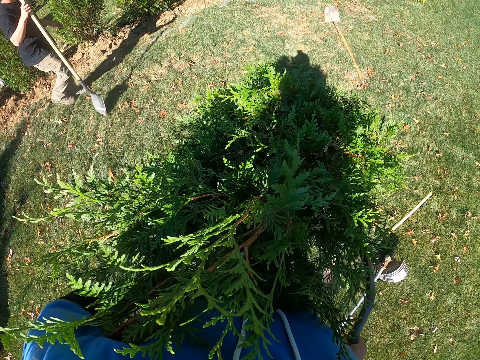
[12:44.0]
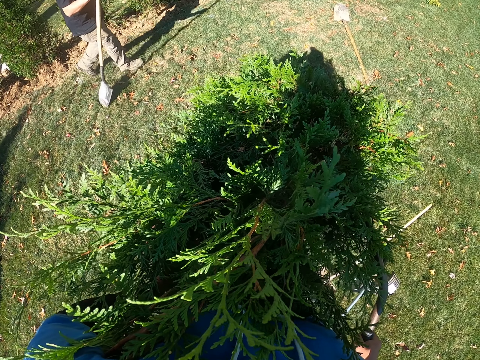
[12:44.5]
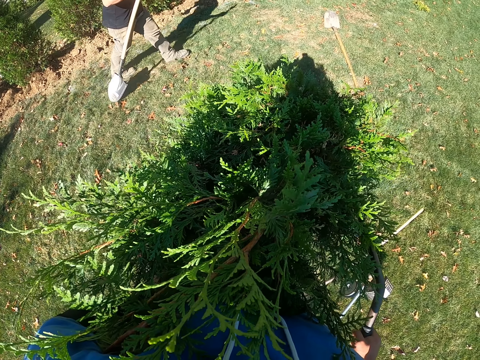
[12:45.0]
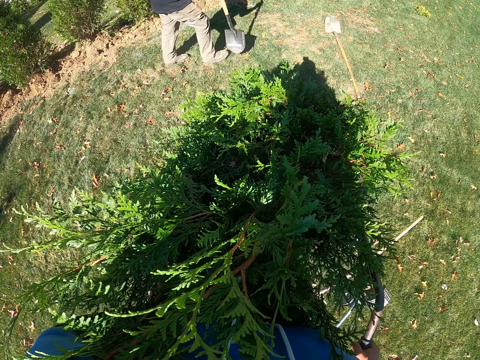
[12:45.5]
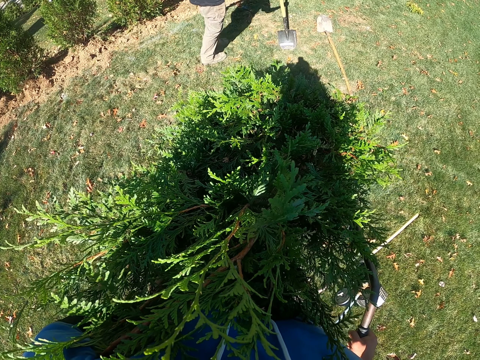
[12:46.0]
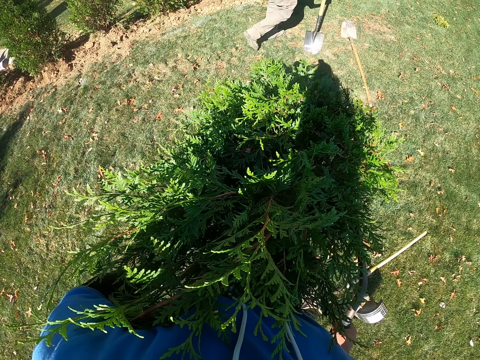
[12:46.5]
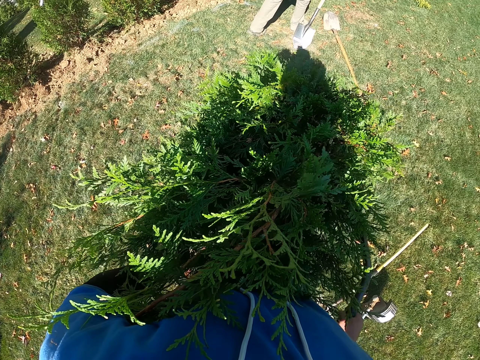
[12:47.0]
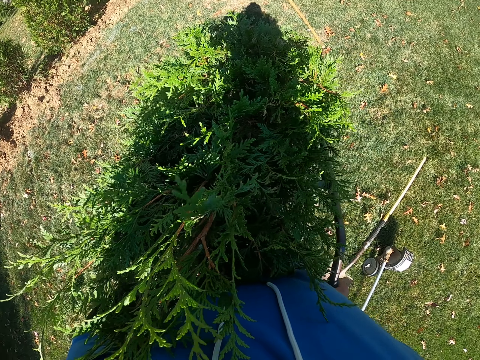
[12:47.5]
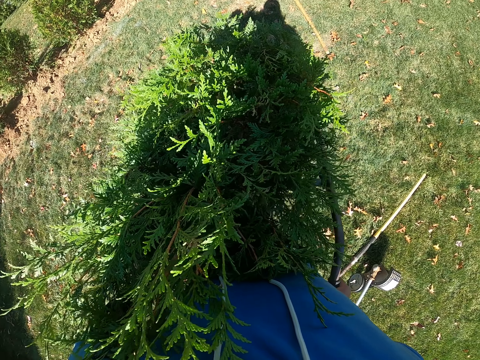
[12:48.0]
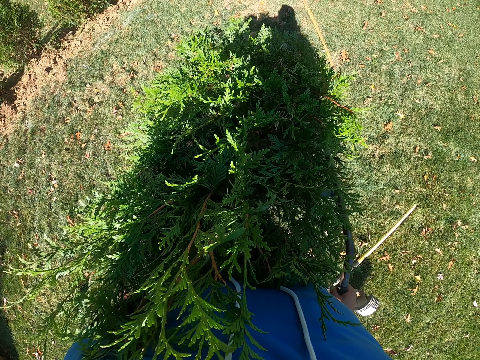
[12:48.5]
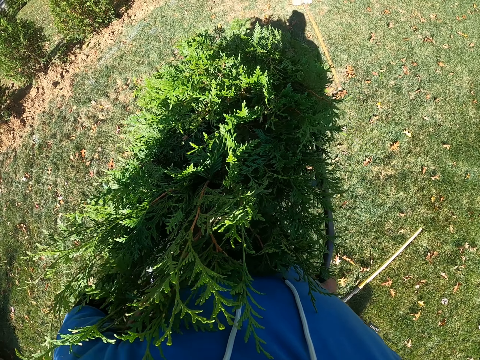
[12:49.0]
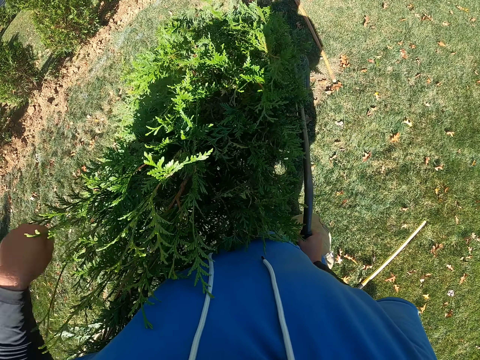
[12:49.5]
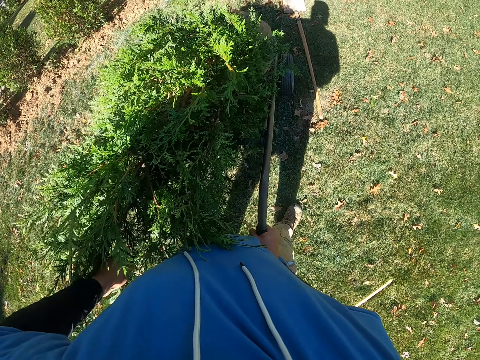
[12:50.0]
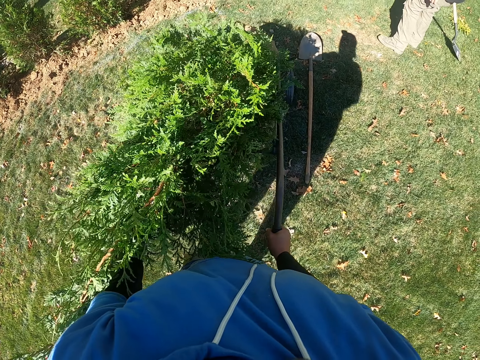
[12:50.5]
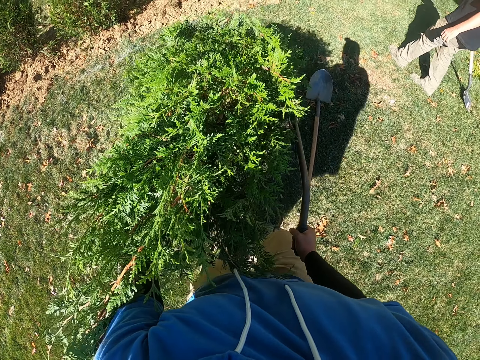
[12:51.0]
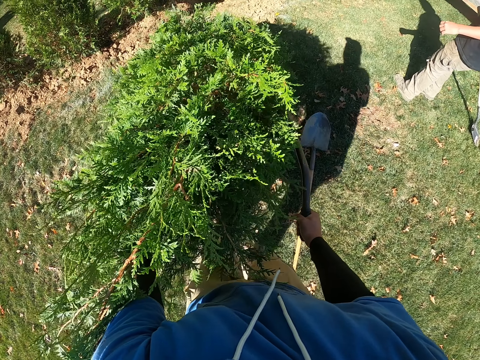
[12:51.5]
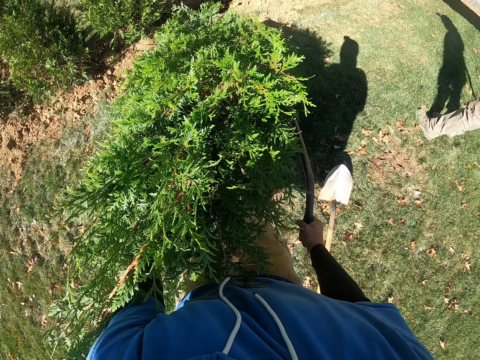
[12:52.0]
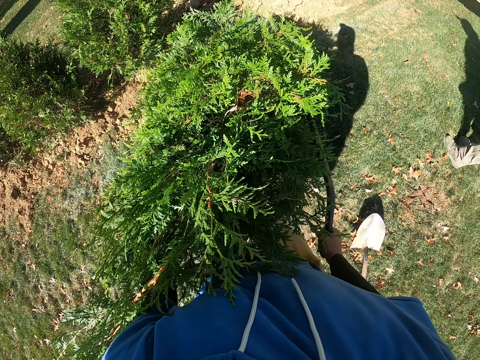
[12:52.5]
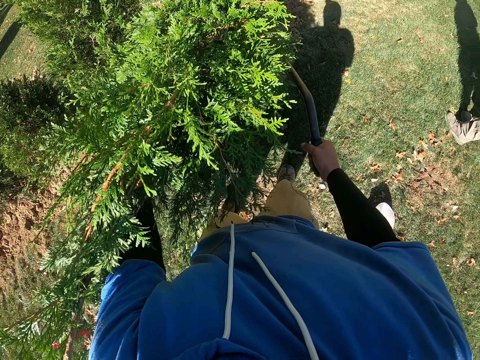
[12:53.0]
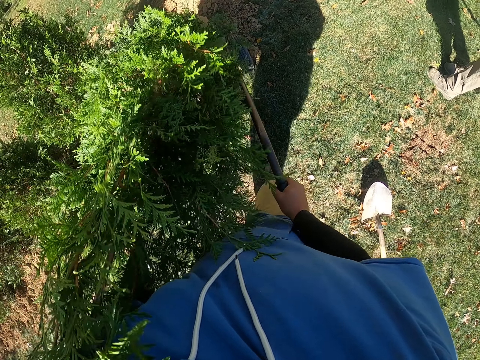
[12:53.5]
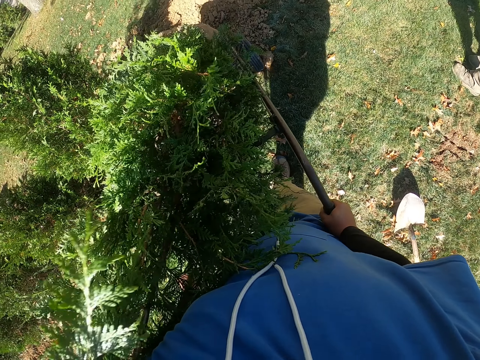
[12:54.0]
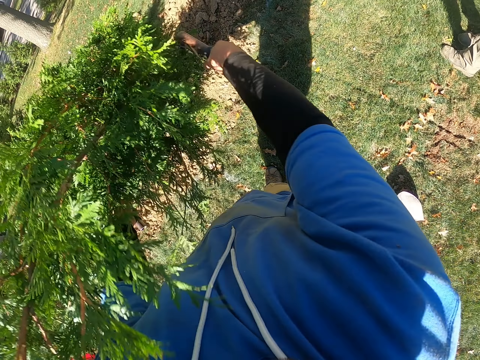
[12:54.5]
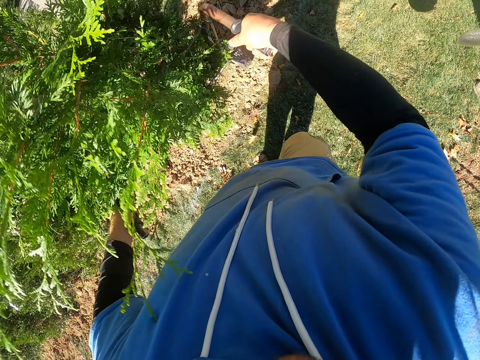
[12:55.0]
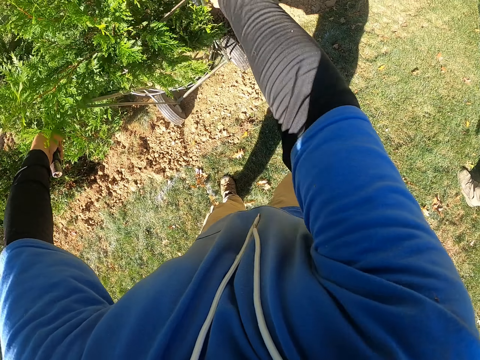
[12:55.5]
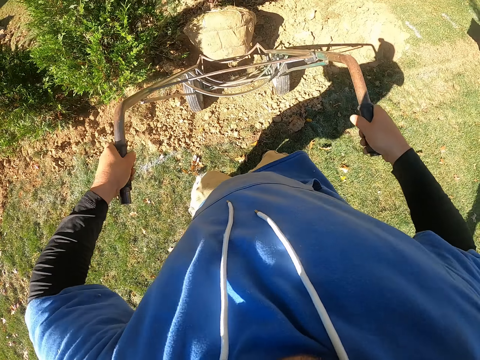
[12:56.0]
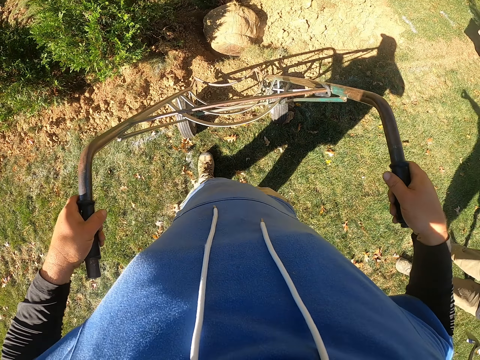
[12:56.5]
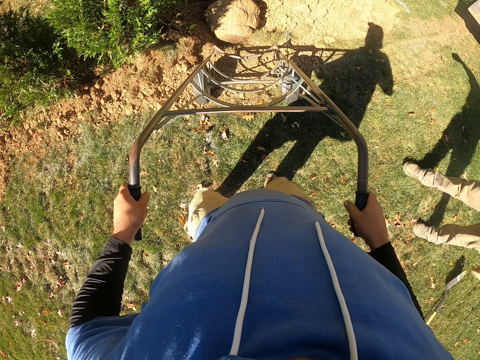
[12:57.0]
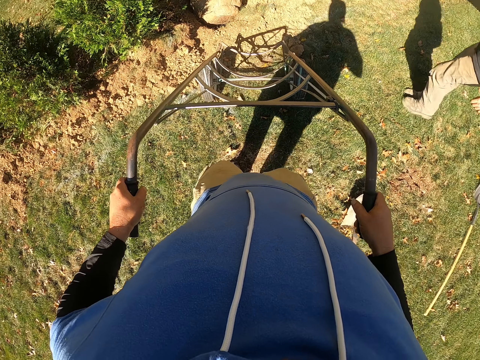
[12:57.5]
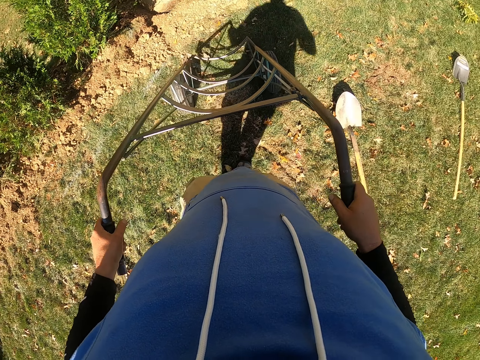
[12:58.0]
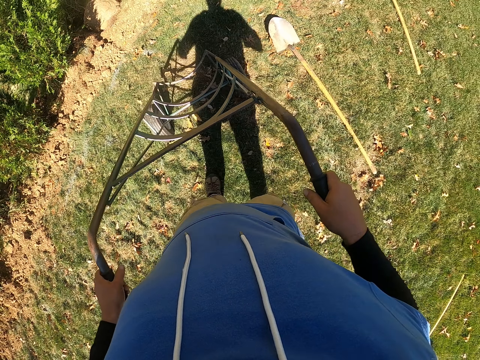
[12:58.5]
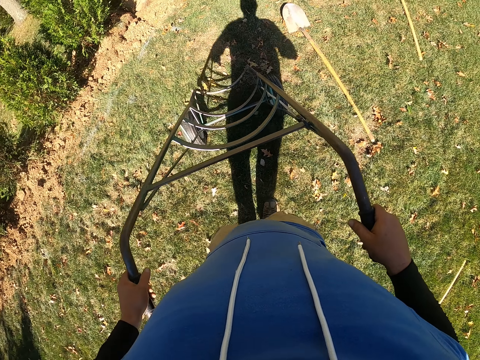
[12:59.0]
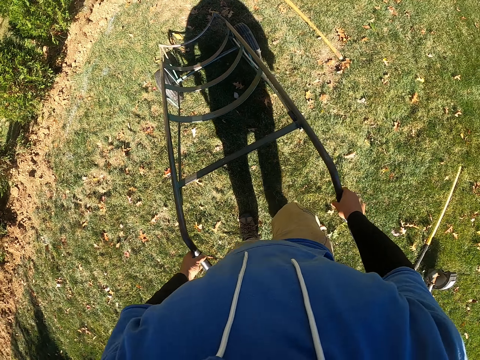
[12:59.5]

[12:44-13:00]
A man walks in front of the camera wearer. The camera wearer moves a hand. They push a lawn mower with hands. The man walks beside the camera wearer. The camera wearer pushes the lawn mower with hands. They push a tree plant off the lawn mower. They pull the lawn mower with hands.

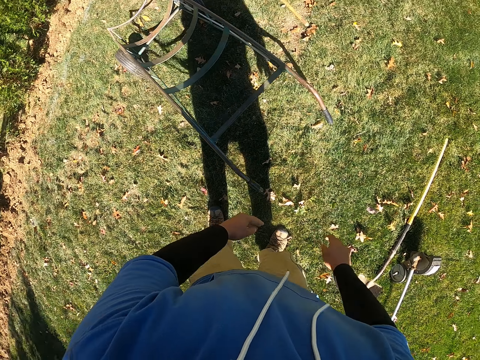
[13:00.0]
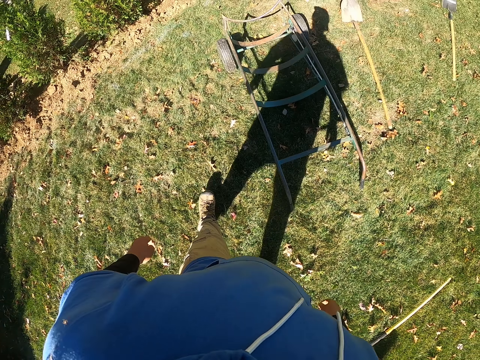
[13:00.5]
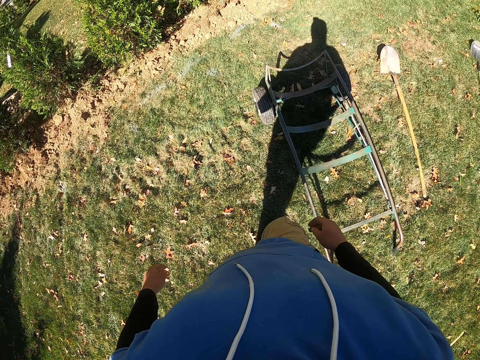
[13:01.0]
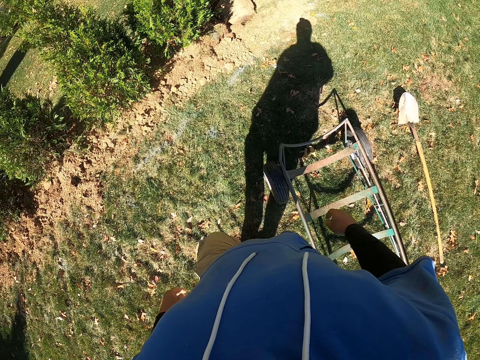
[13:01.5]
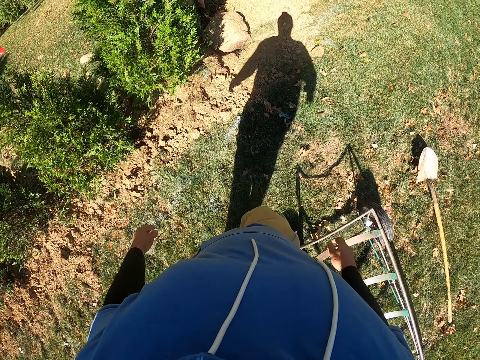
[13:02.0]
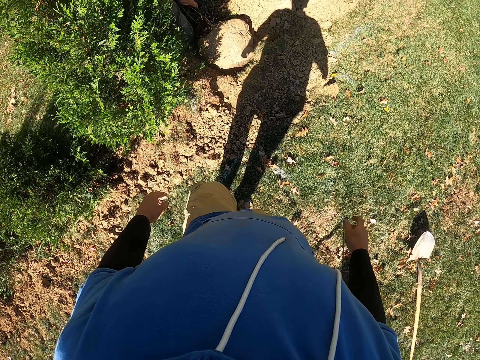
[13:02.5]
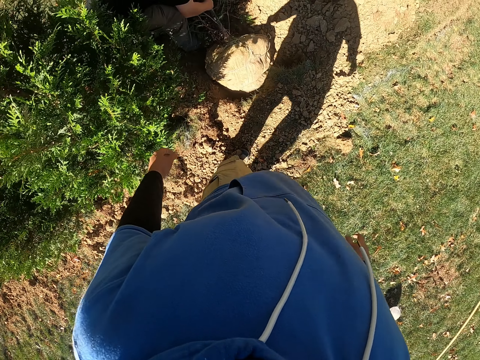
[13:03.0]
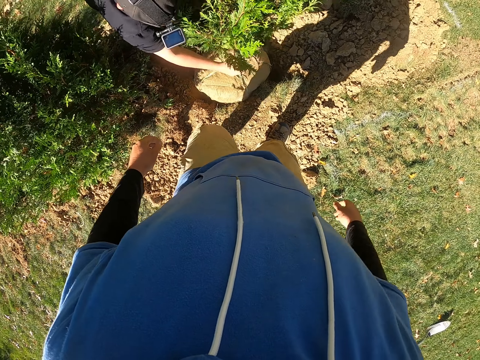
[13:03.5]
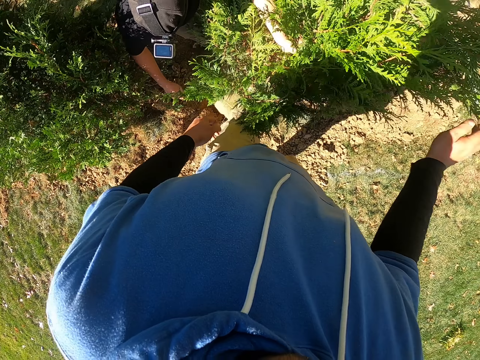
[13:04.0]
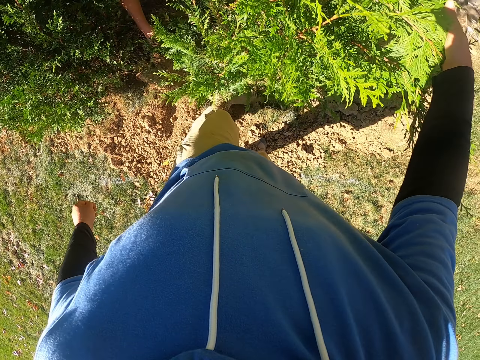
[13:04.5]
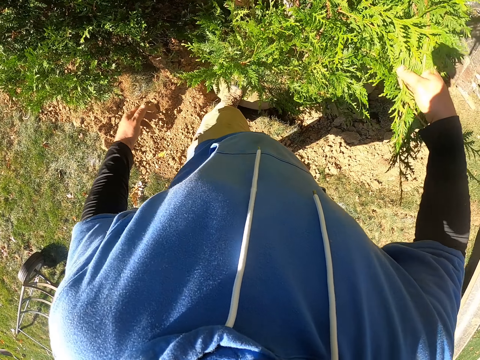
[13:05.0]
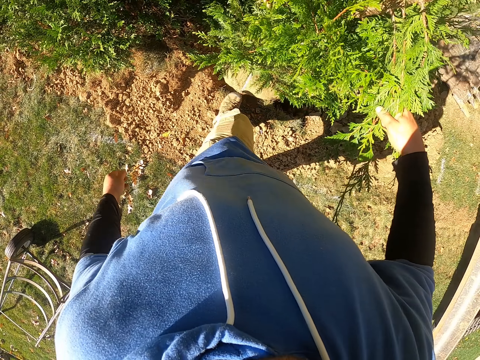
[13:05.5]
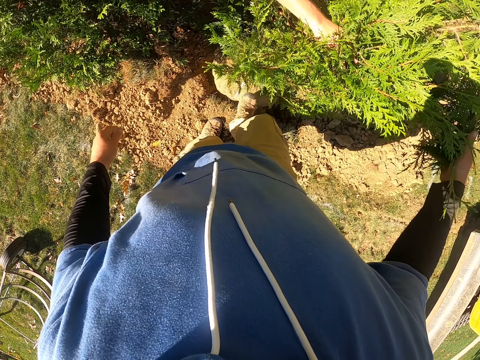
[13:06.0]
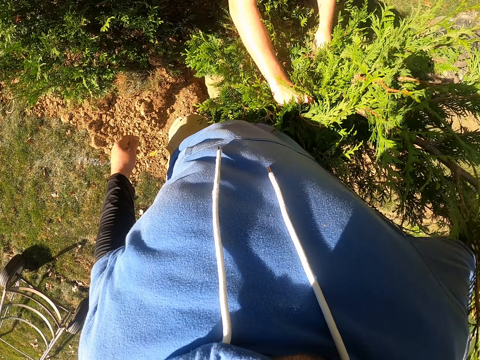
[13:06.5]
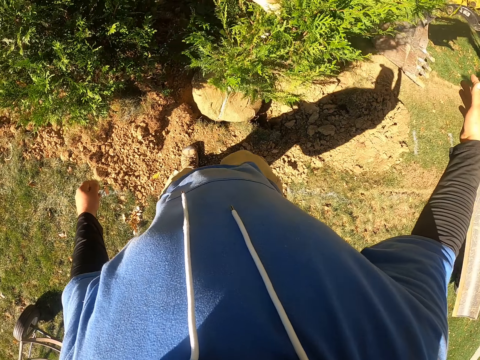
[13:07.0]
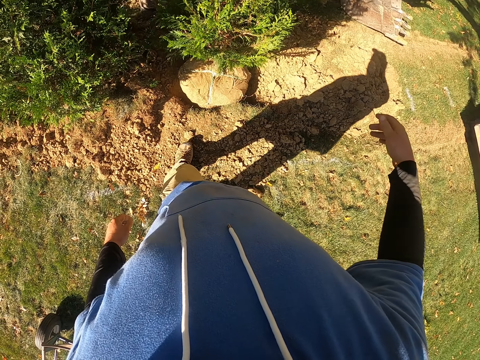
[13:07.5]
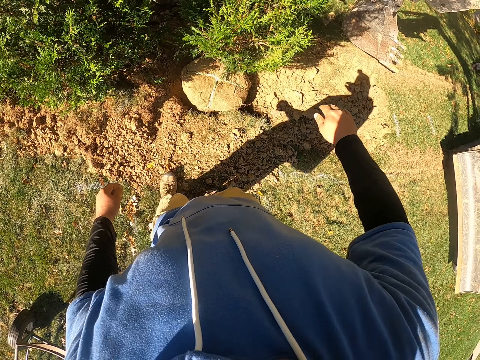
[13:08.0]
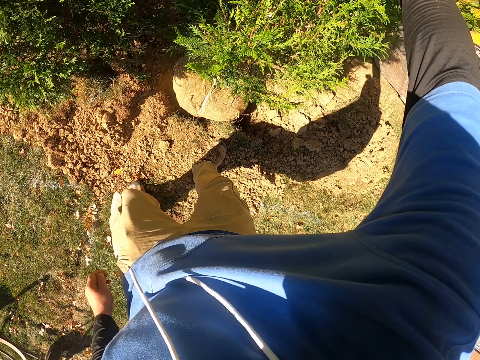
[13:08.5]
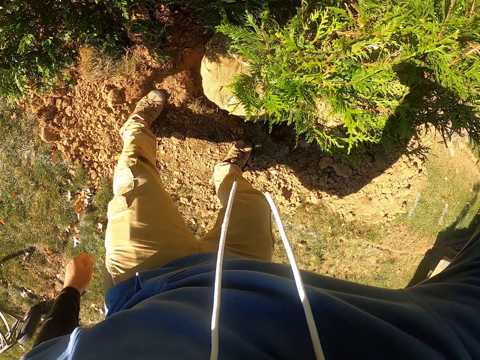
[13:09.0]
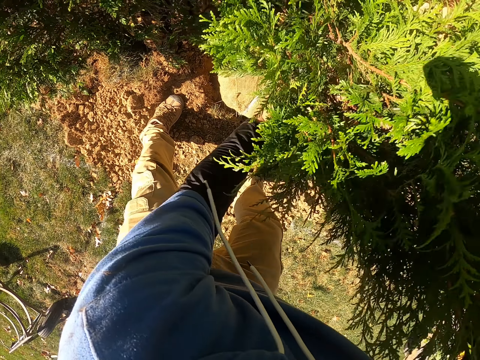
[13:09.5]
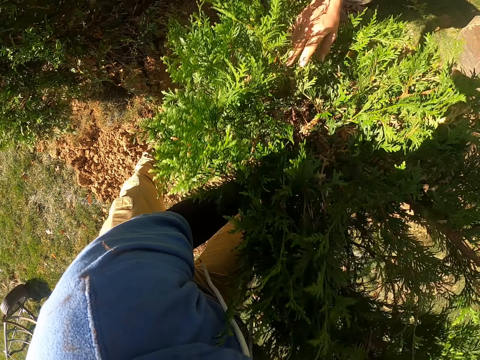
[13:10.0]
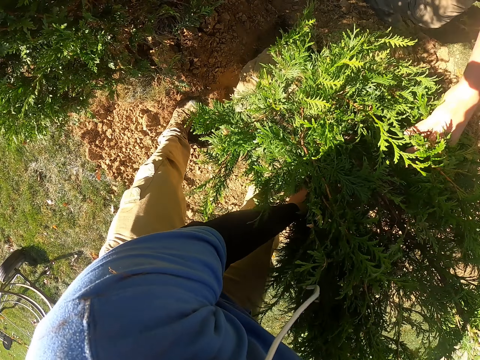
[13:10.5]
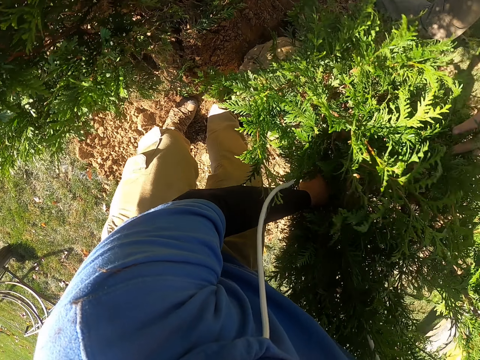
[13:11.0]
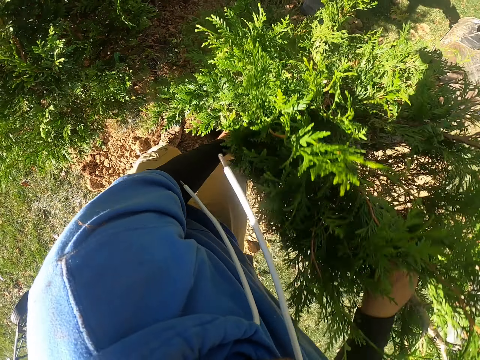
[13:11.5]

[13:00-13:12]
The camera wearer puts down a lawn mower on the ground. They walk. A man moves a tree plant with hands. The camera wearer moves the tree. They hold the tree plant with a hand. They move the tree again. The man moves the tree plant with hands. The camera wearer removes hands from the tree. They move the tree plant with hands.
